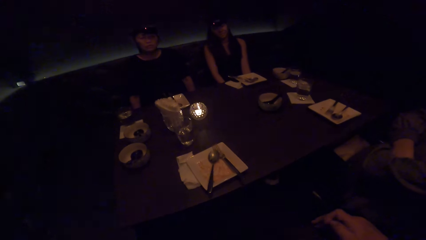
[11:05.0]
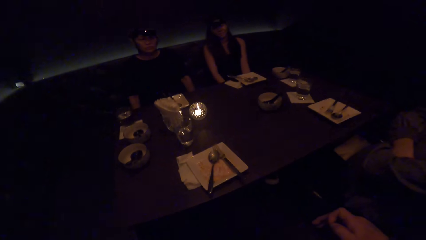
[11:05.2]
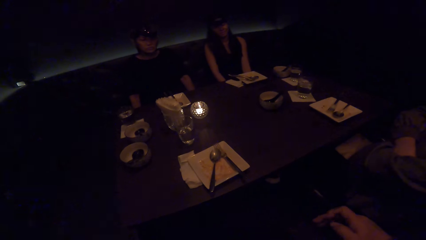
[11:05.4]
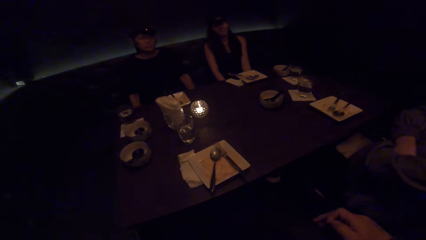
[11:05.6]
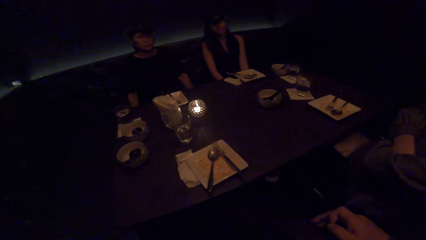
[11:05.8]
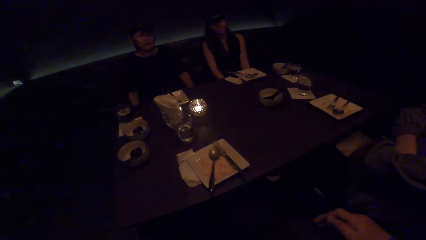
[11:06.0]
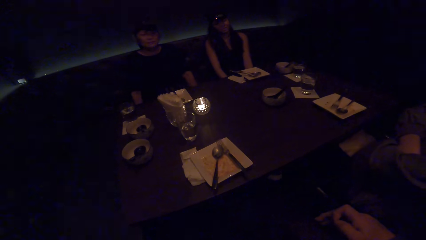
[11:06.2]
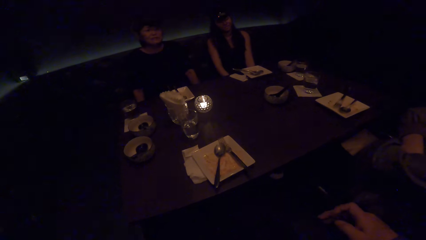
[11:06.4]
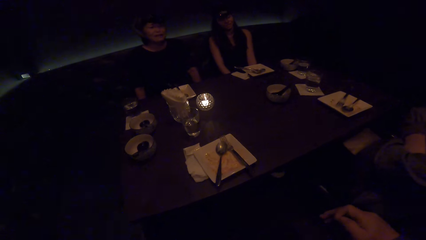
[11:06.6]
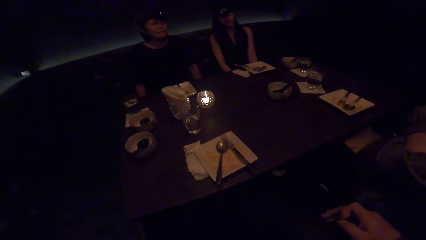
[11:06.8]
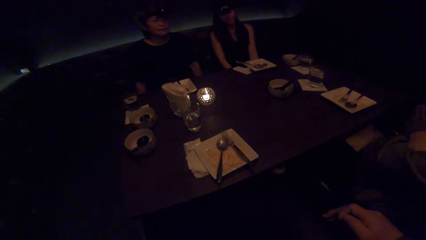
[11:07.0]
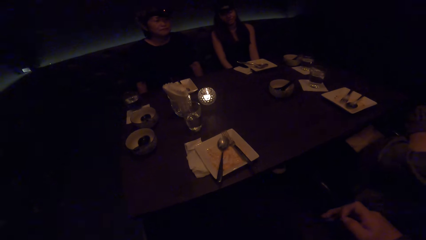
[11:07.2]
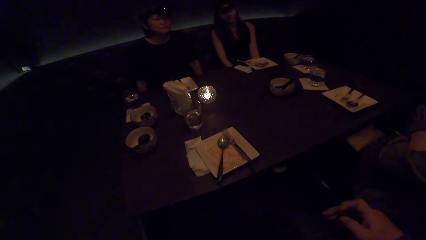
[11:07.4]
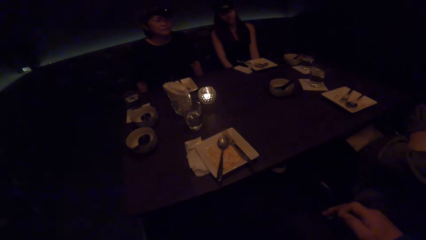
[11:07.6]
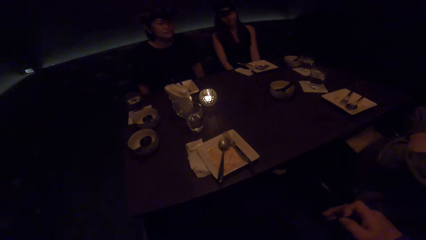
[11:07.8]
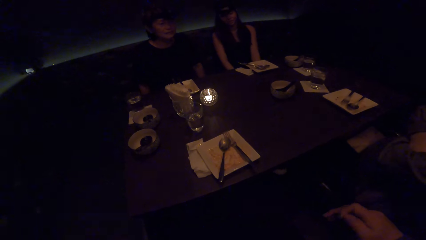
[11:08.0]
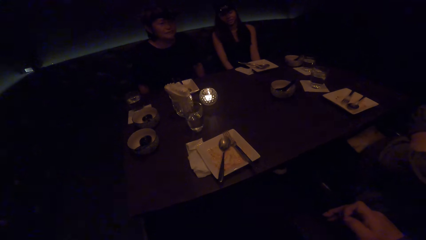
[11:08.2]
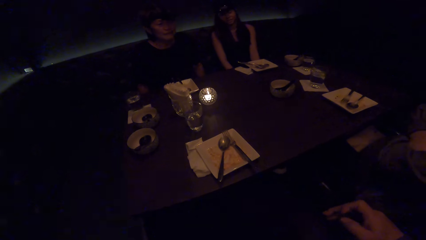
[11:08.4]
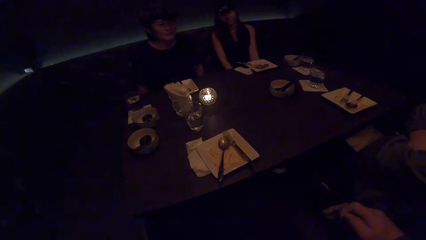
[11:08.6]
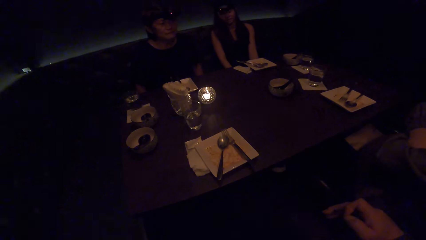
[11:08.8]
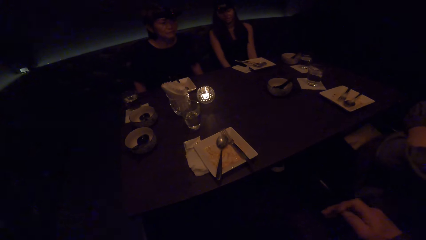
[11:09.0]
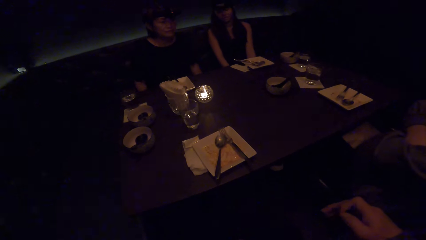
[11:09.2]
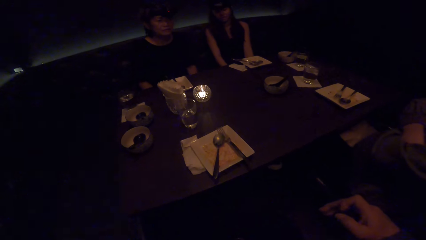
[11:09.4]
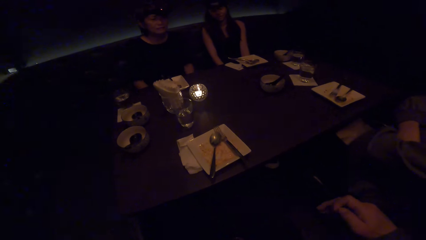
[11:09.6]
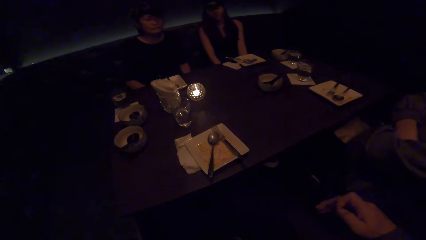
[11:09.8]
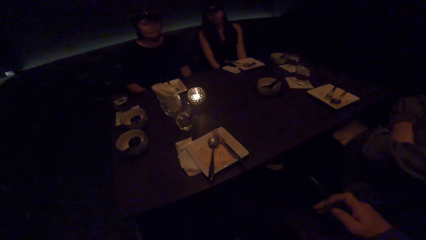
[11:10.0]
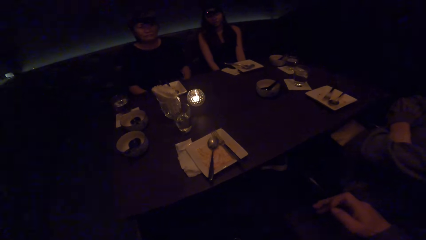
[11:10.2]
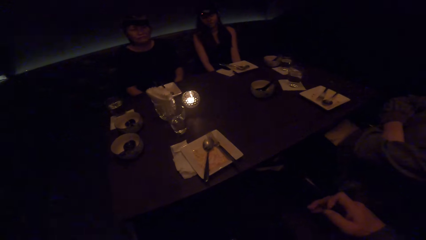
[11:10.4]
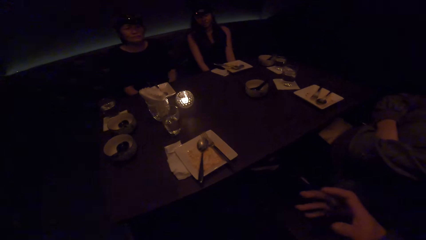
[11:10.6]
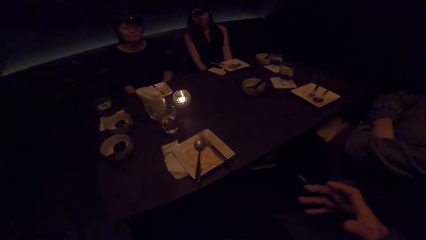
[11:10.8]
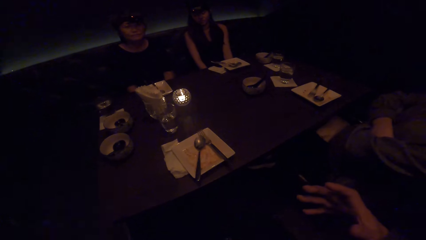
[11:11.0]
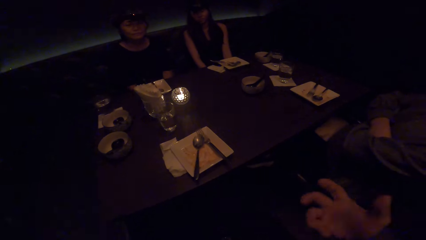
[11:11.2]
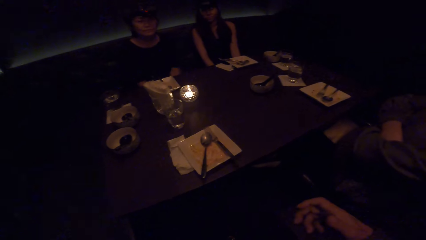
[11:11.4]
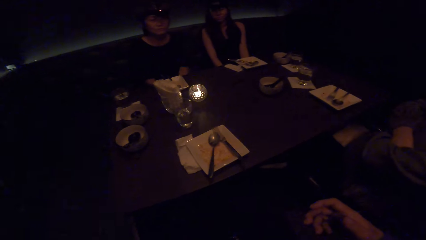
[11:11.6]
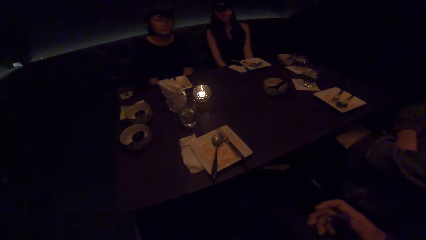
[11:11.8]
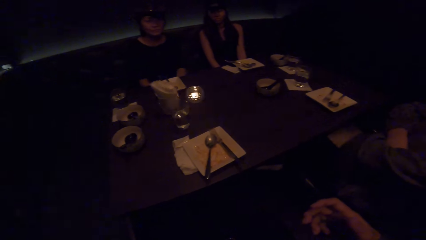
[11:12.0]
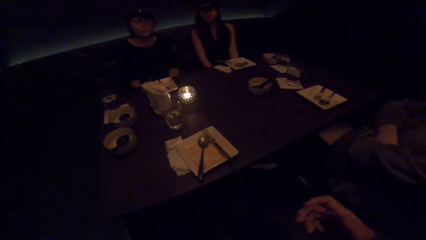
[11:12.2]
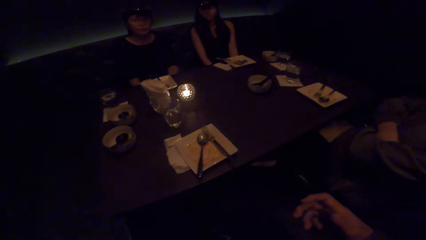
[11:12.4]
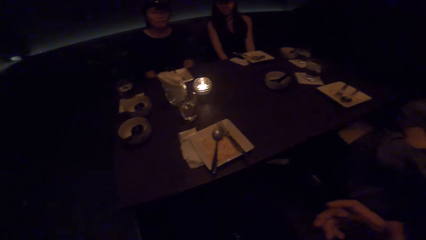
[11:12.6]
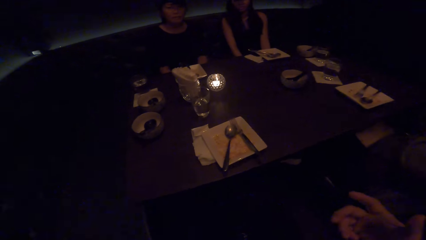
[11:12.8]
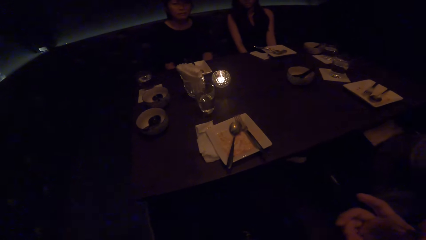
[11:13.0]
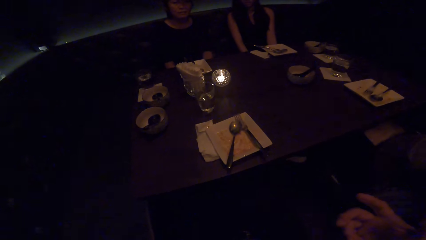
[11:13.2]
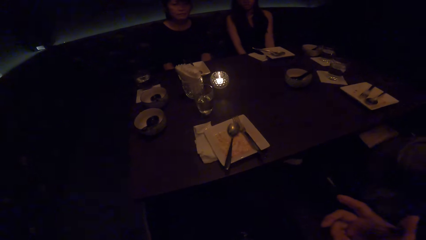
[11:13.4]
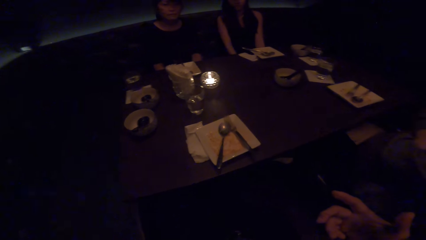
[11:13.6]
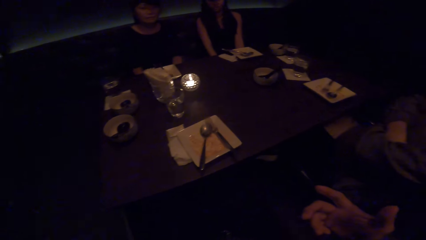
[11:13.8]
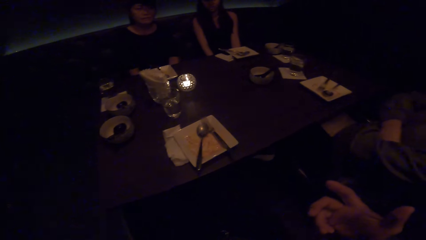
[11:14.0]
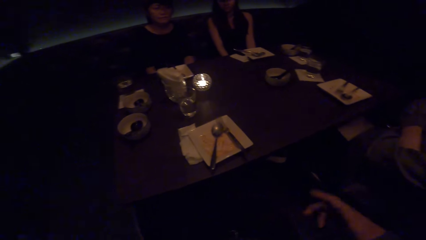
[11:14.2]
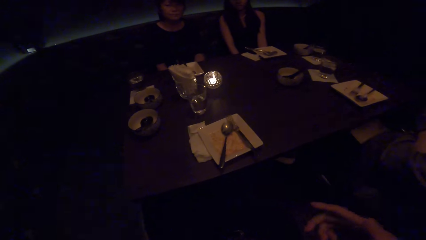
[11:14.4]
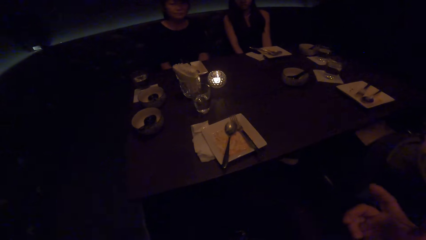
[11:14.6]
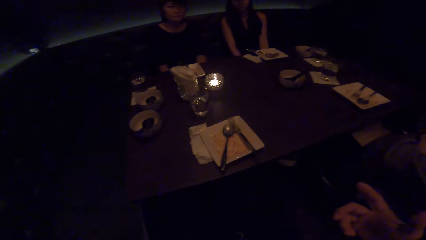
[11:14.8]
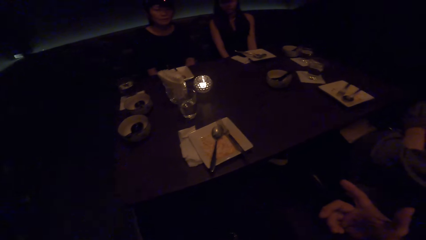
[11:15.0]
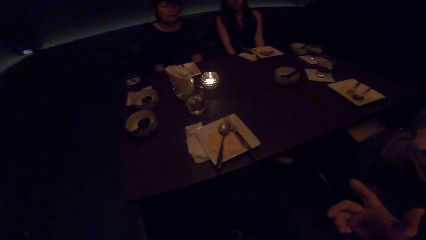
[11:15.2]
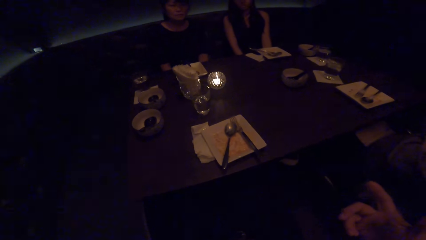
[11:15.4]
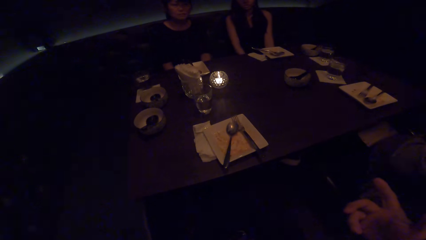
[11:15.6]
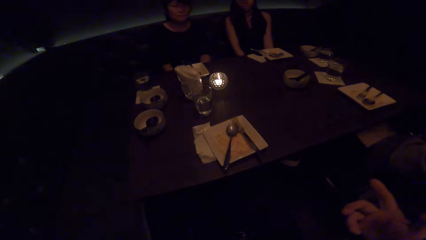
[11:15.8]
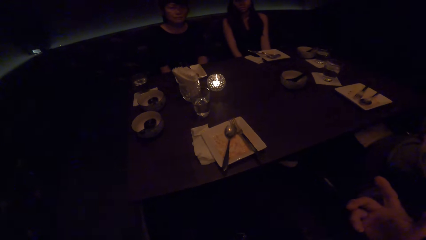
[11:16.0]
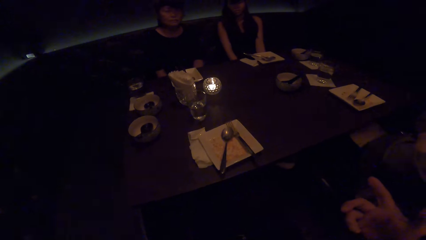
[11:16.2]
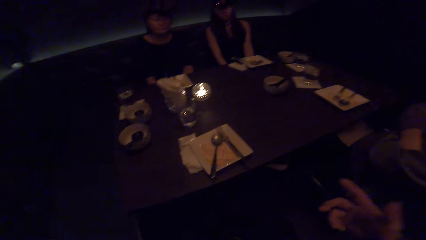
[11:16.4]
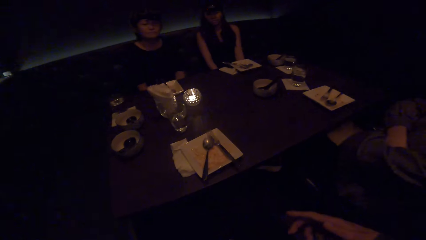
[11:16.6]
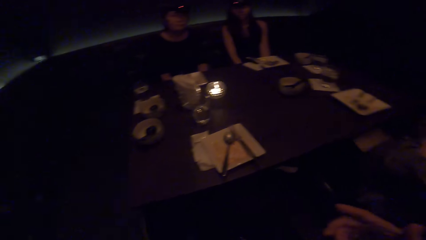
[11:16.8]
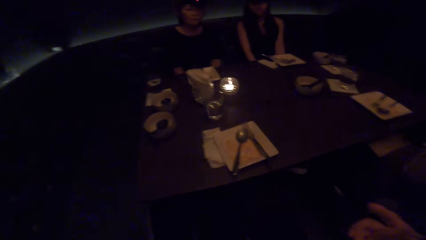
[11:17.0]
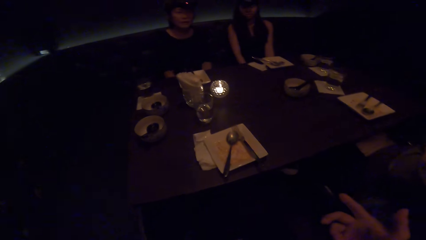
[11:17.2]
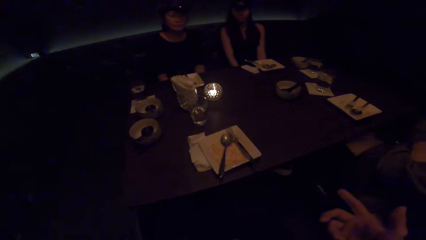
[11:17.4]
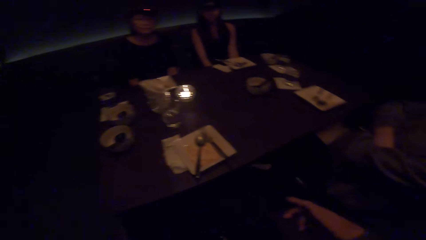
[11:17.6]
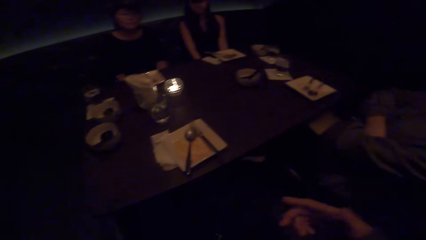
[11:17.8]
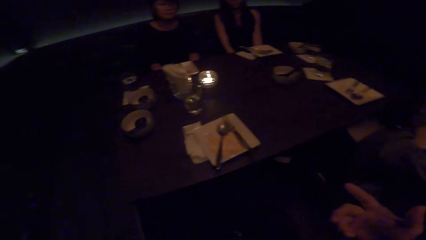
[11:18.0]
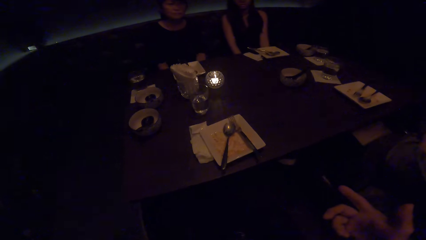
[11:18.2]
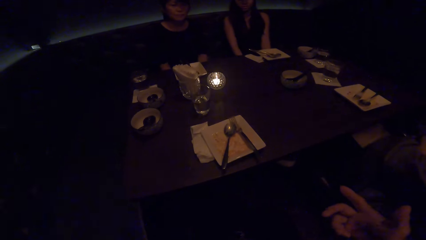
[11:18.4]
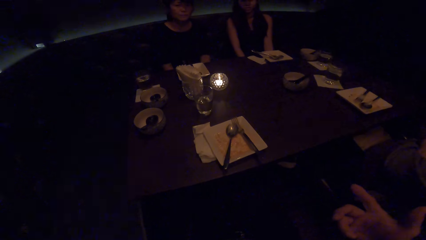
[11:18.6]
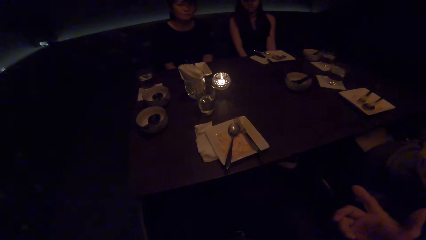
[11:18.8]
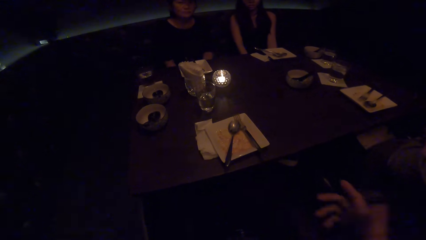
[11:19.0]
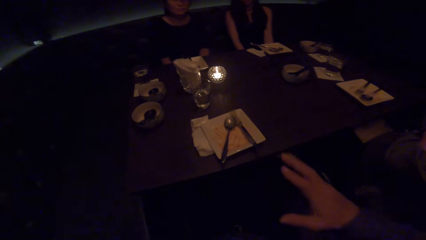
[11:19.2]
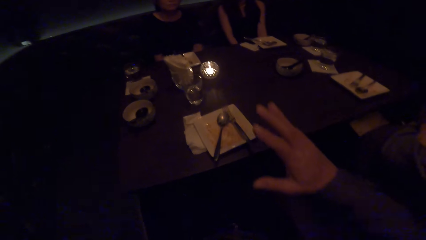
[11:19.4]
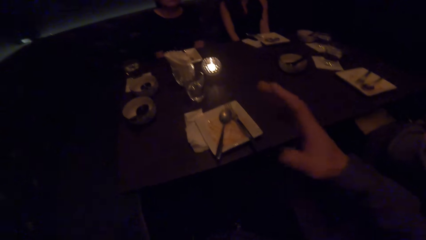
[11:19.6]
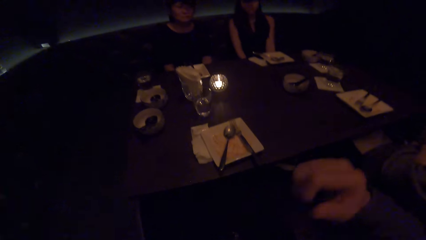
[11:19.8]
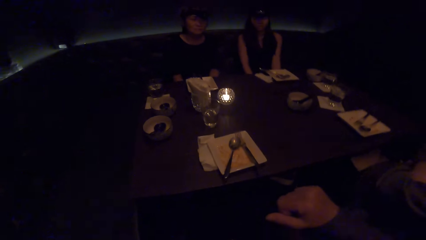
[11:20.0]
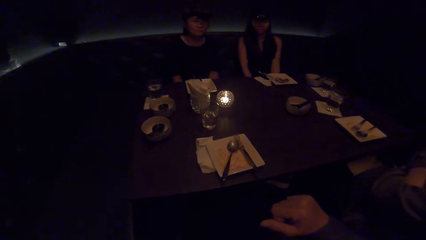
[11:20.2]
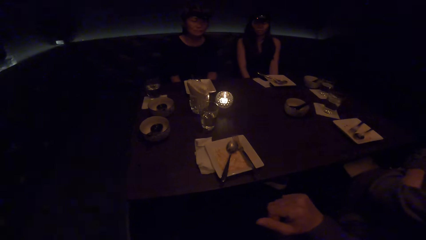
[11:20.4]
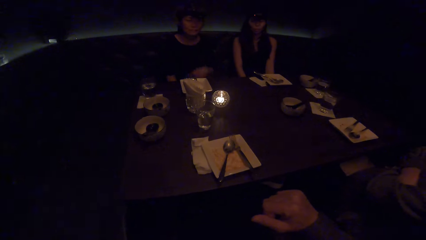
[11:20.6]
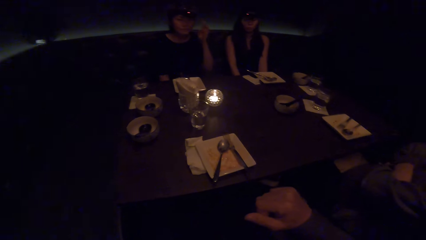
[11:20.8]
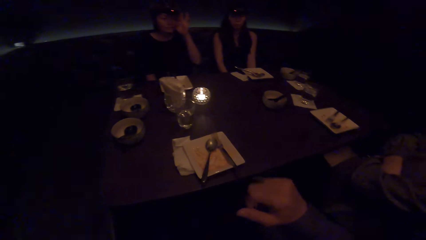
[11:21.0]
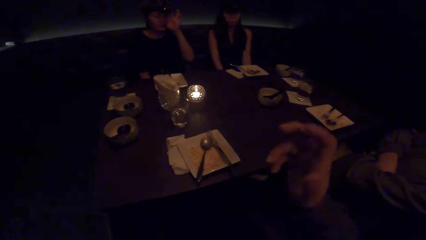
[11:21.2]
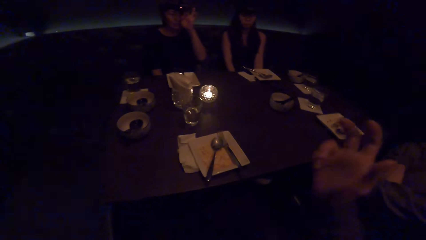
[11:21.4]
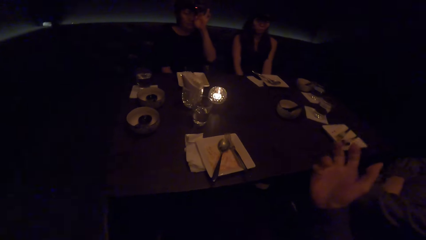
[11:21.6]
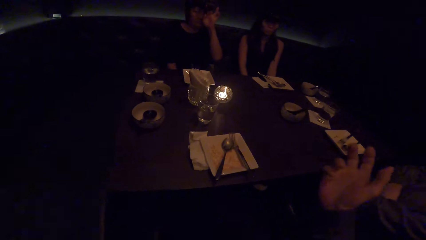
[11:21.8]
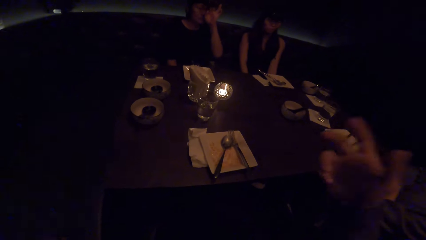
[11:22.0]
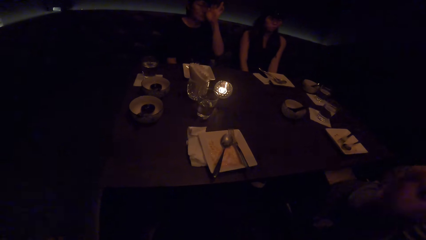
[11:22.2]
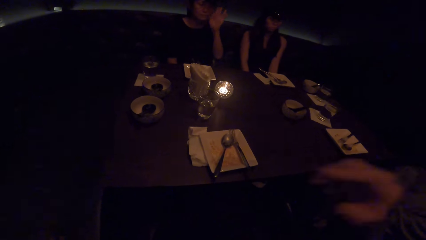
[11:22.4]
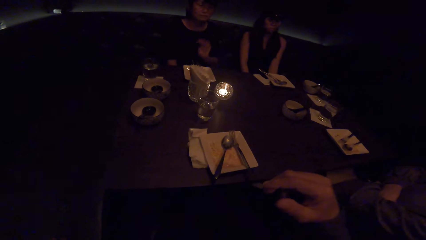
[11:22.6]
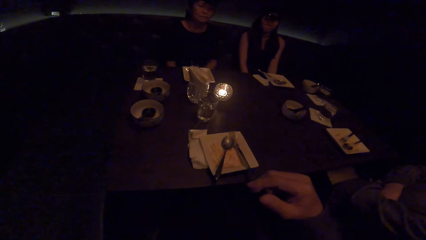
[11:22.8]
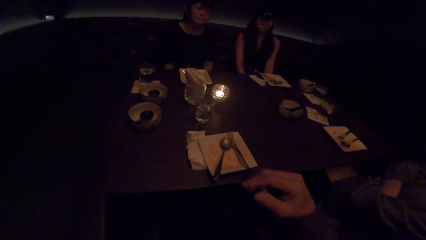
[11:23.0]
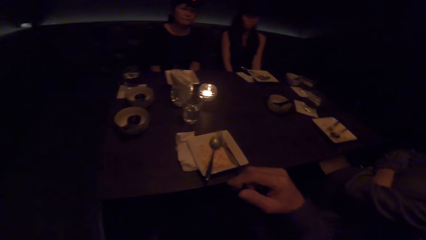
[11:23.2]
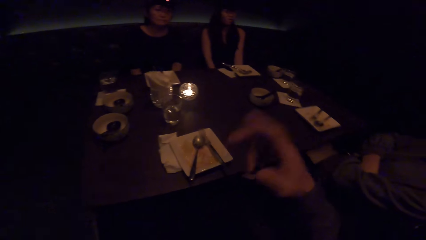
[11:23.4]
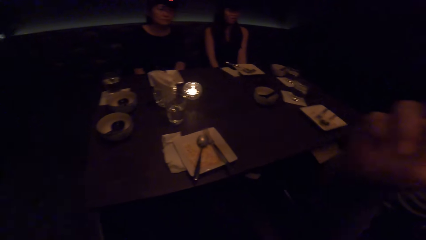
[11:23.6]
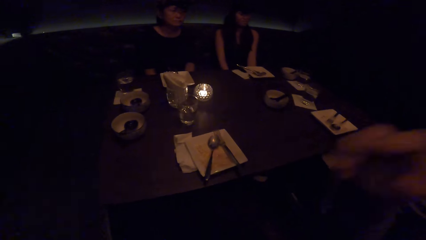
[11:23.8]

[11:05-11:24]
The camera wearer talks to a woman, another woman and a third woman. The second woman looks at the camera wearer. The third woman looks at the camera wearer.
